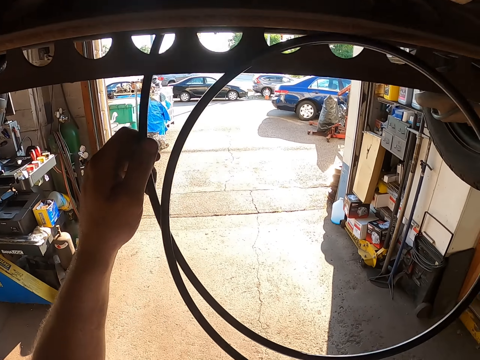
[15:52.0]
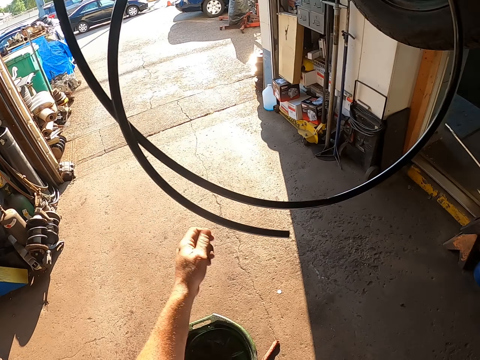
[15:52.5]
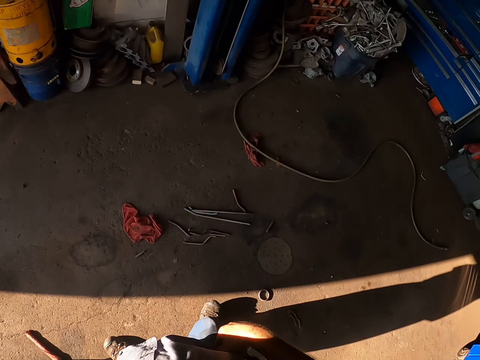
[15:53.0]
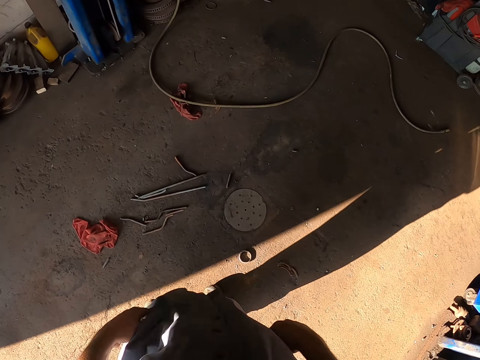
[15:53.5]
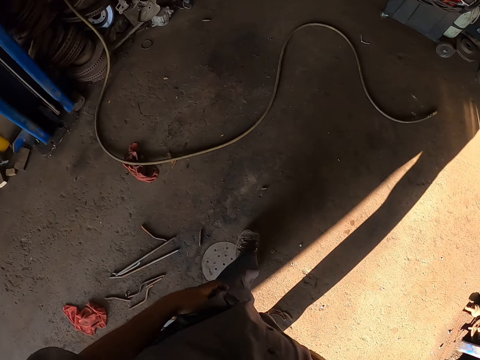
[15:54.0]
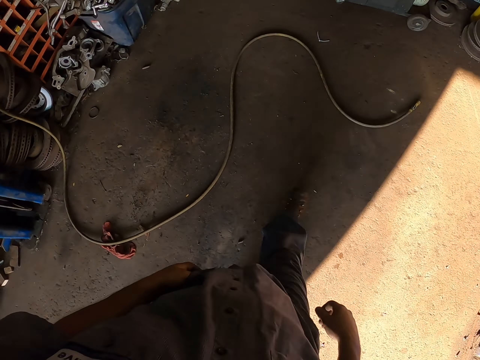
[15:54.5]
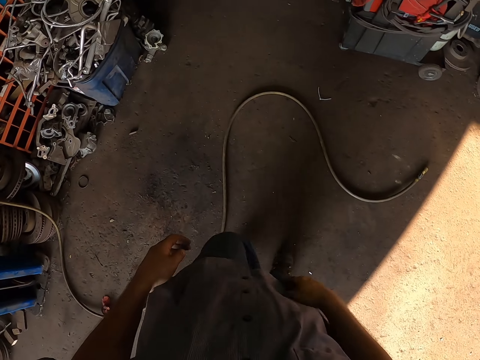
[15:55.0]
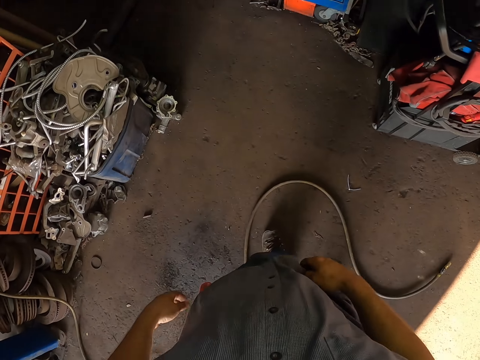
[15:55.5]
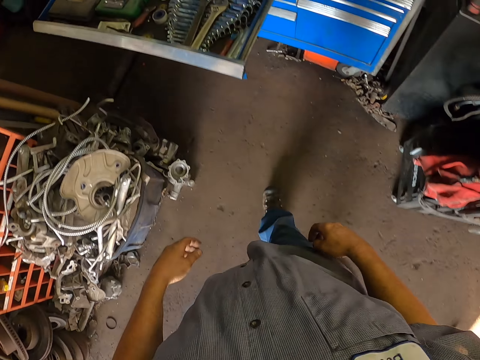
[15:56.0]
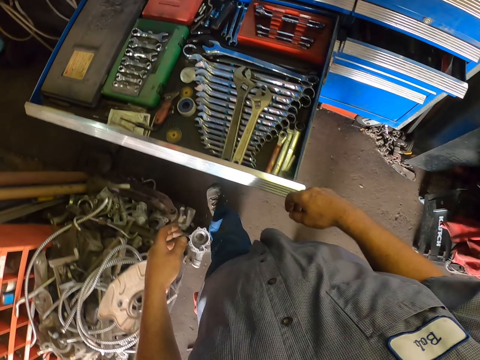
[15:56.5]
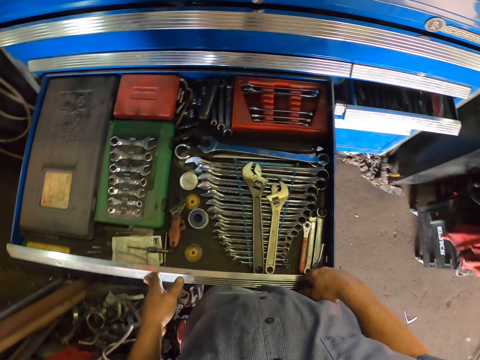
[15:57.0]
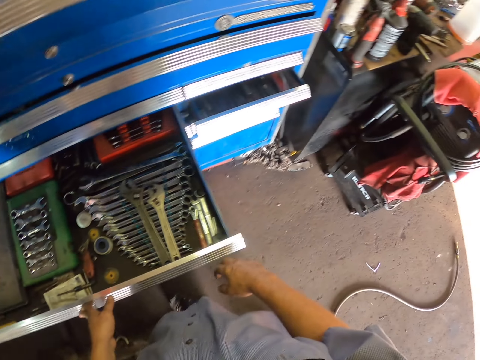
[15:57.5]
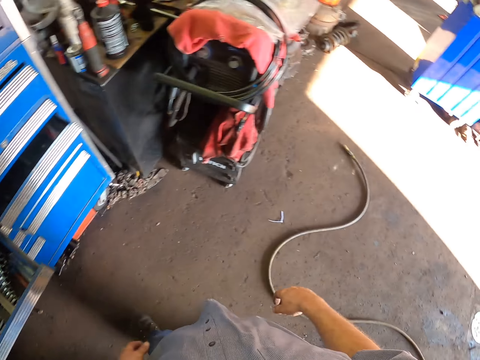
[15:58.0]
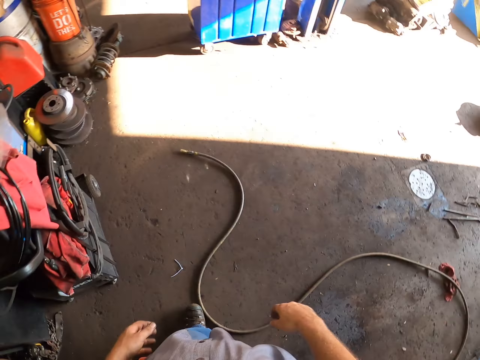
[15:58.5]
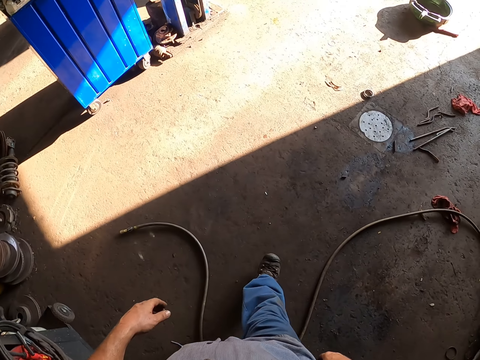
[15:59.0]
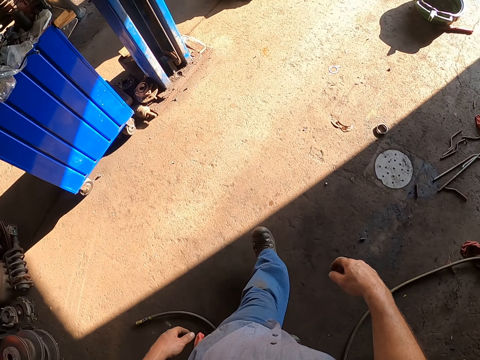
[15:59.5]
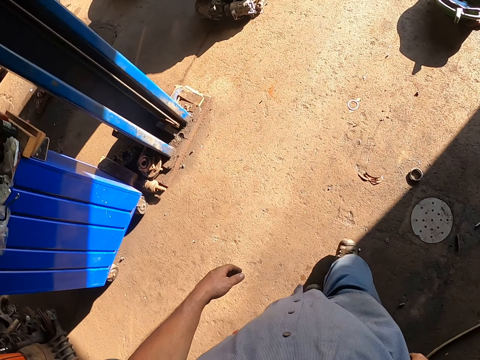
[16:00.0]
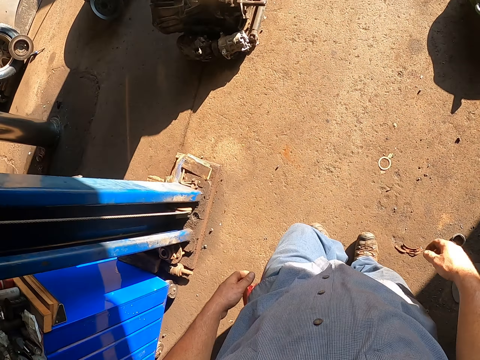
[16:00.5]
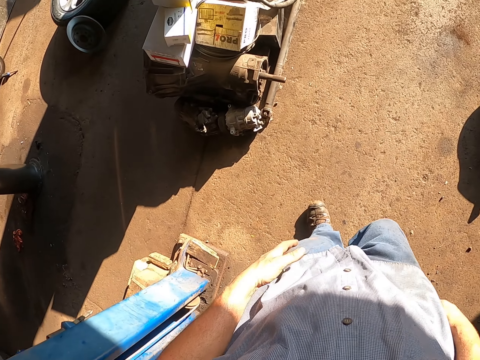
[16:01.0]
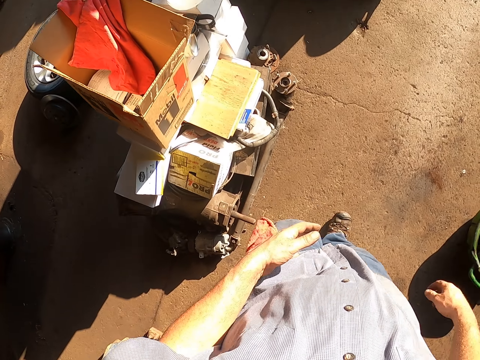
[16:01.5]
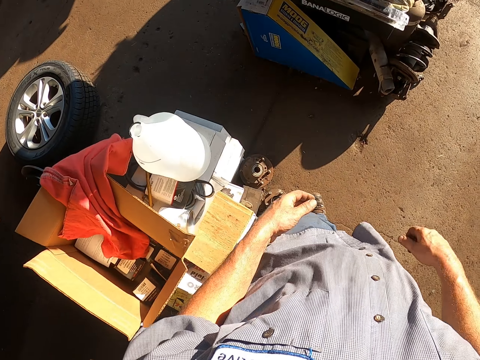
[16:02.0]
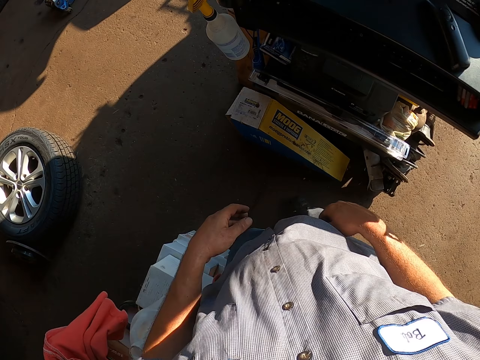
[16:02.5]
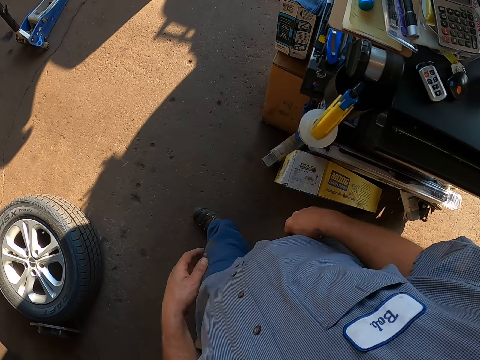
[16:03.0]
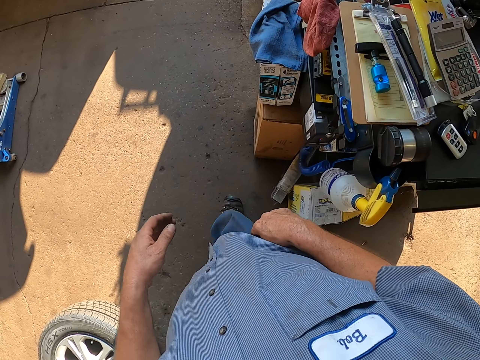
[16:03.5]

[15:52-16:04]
The camera wearer walks around. They push the toolbox drawer. They walk around.

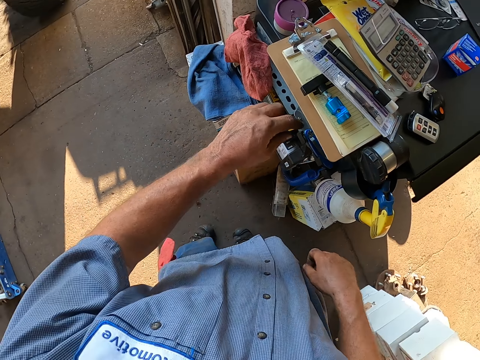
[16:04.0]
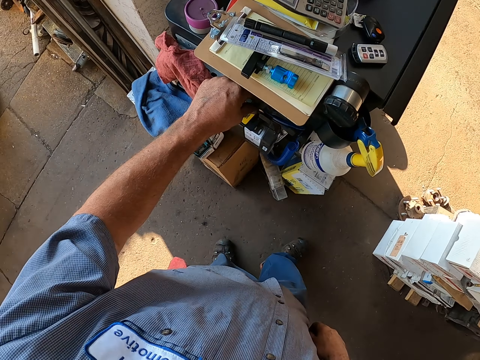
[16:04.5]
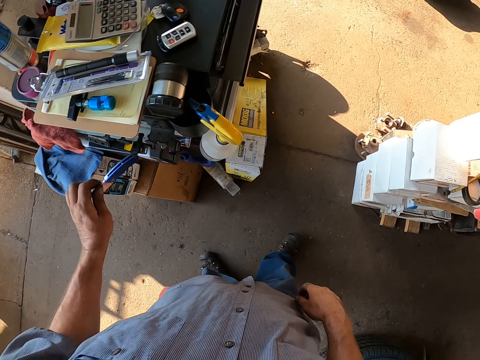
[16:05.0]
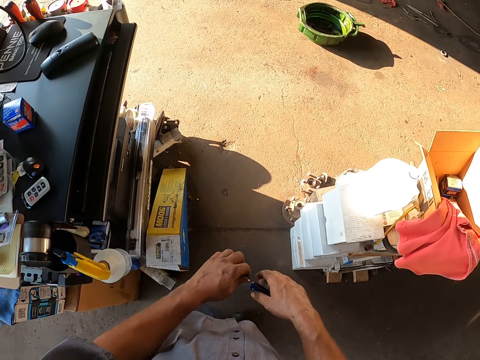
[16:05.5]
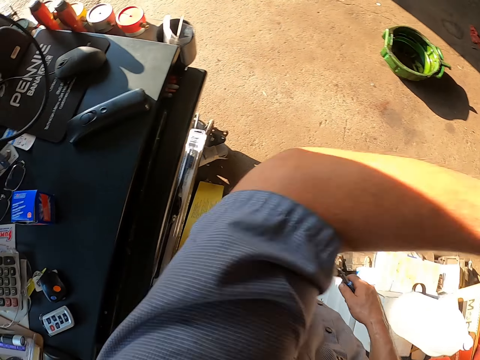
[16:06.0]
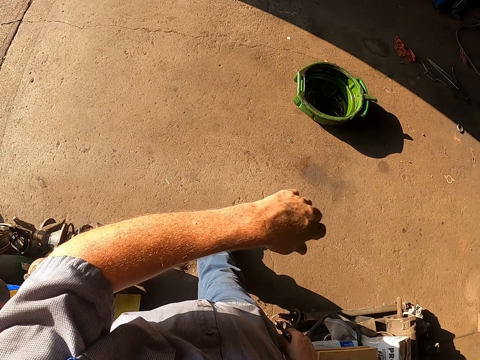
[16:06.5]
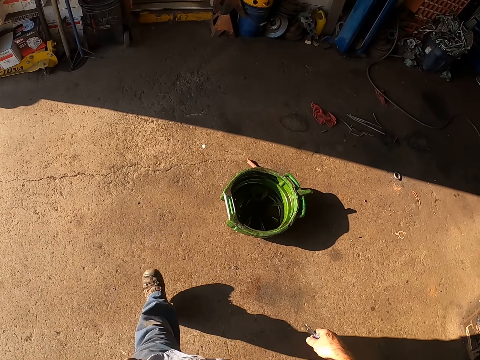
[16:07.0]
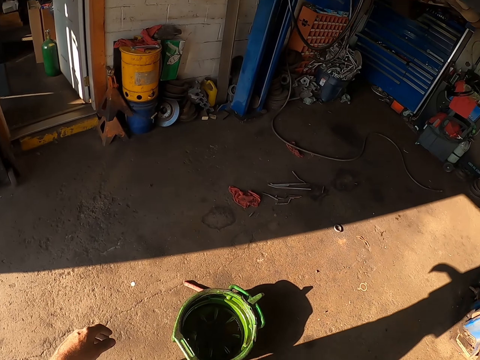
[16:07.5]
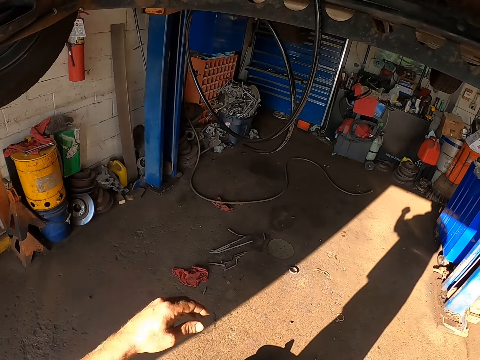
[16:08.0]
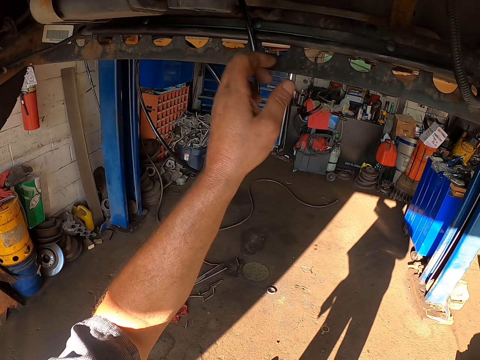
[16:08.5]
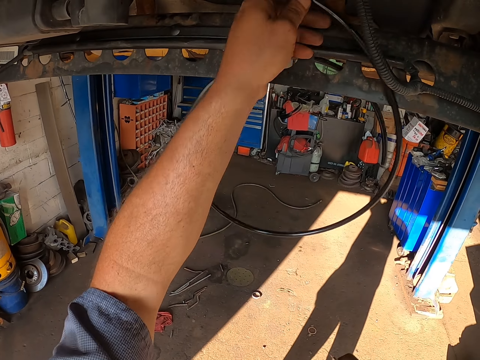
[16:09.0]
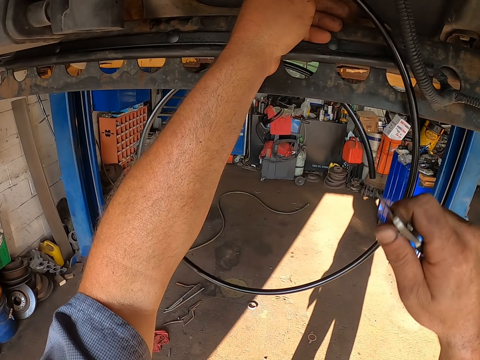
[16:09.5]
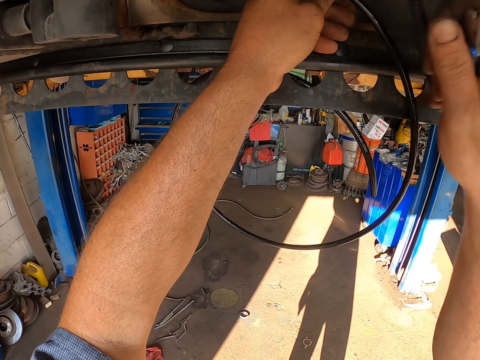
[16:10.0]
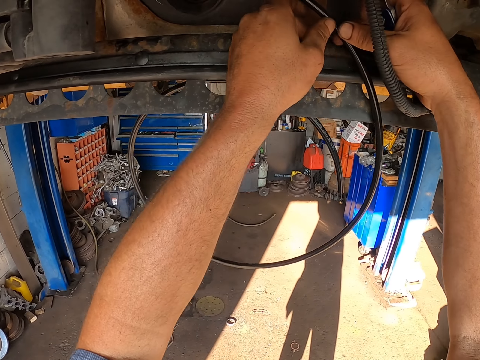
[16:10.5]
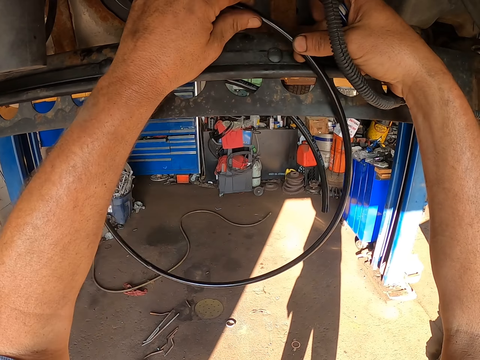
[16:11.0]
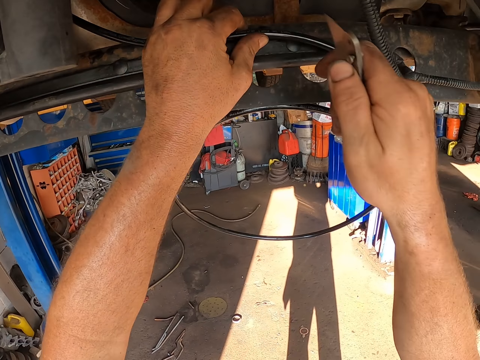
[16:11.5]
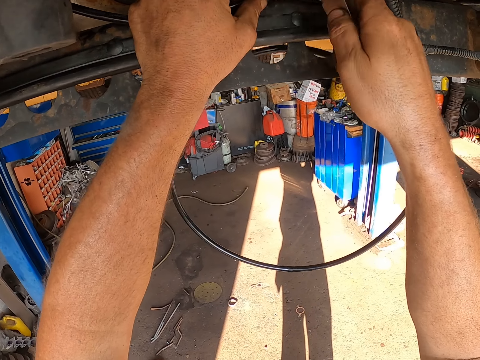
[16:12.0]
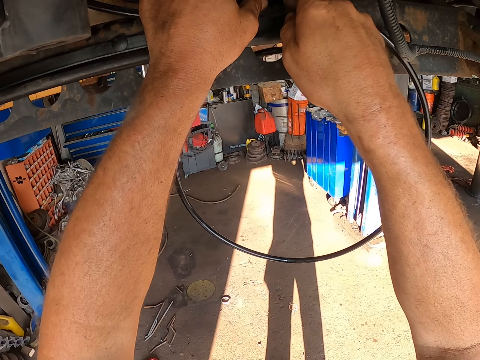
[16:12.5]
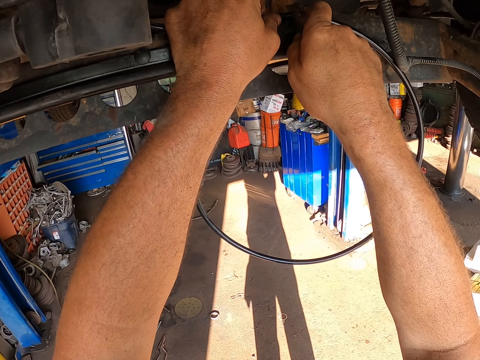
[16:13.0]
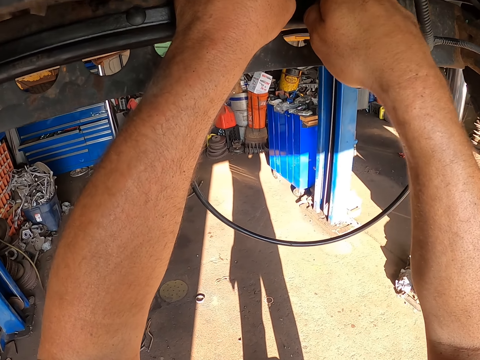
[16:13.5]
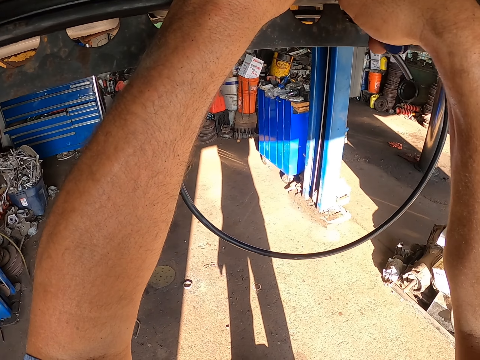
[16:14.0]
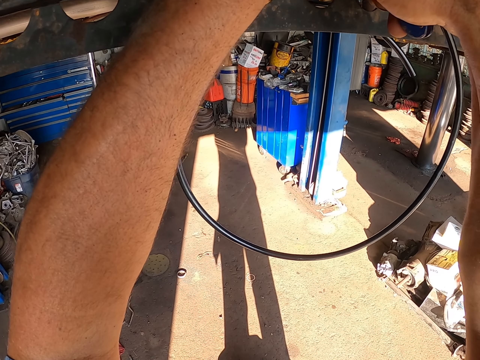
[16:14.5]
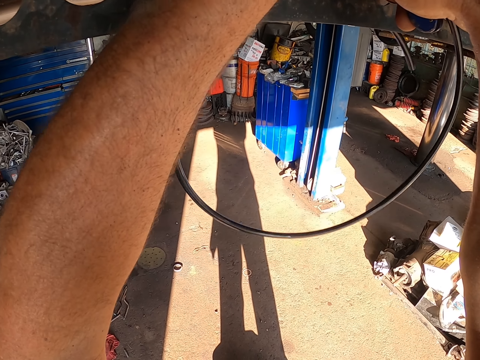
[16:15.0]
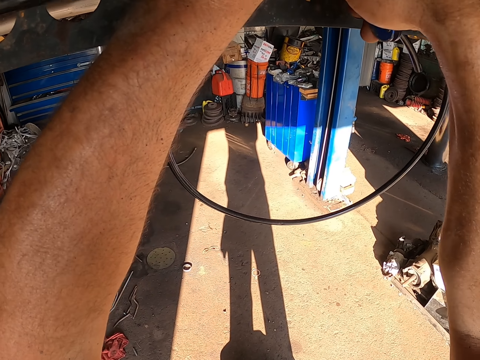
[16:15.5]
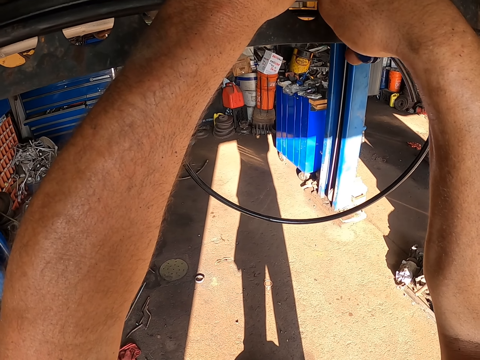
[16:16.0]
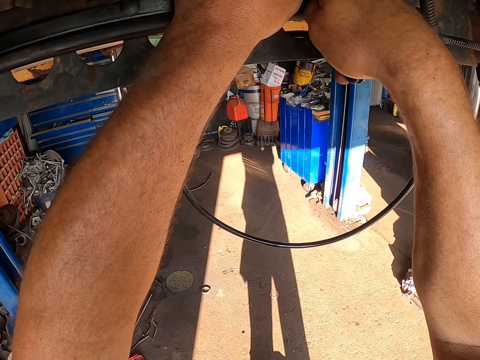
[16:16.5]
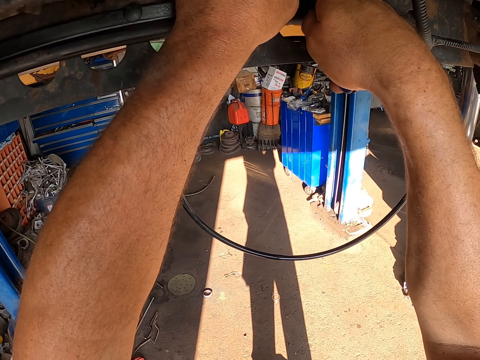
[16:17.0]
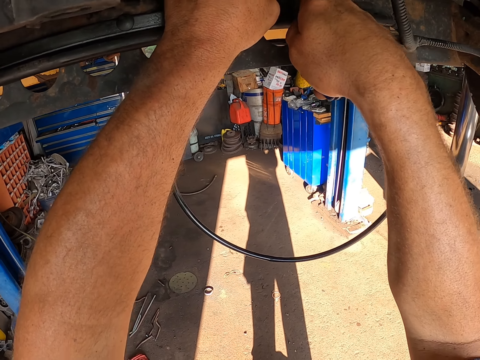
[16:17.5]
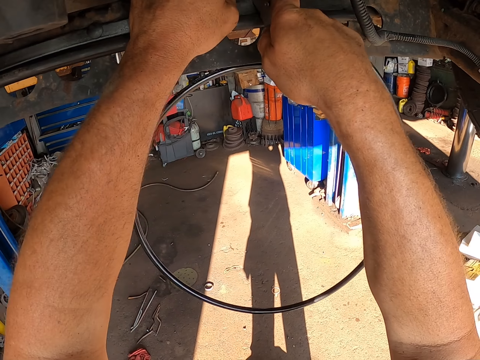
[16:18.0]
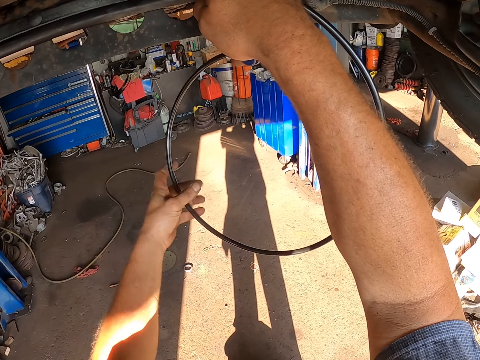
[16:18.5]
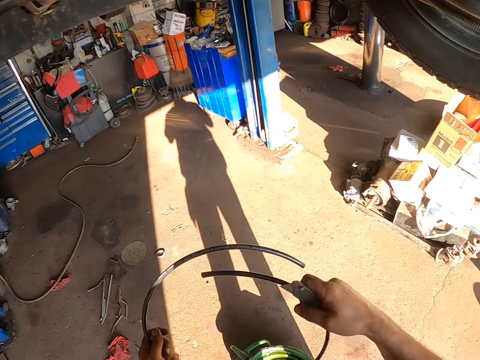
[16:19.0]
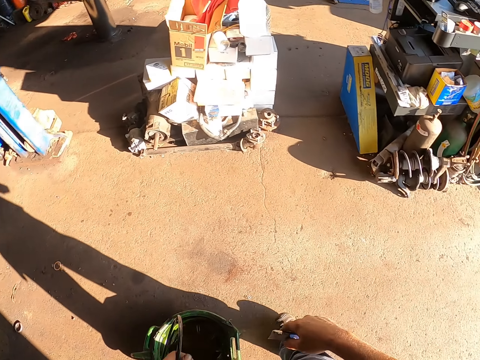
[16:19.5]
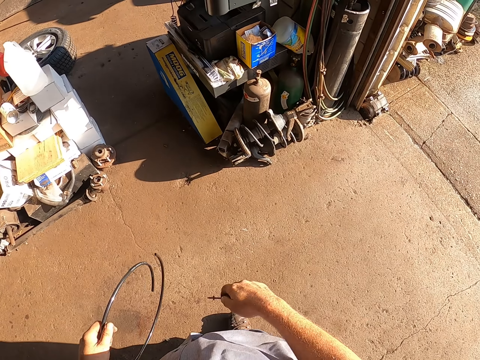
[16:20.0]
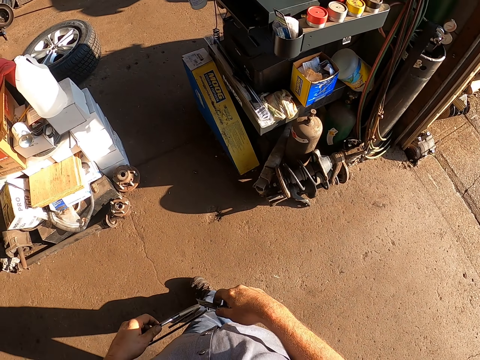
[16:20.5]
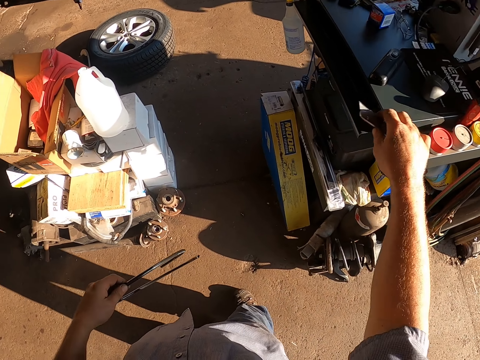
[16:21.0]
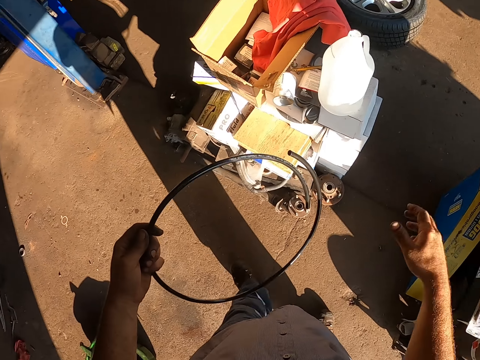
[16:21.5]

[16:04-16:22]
The camera wearer takes the utility knife or craft knife from the drawer. They exchange the craft knife to the other hand. They move a hand toward the face, lower the hand and move around. They hold the wire or cable under the vehicle repeatedly. They cut the cable. They cut the wire with the utility knife. They hold the cable. They walk around. They put the utility knife on the drawer.
